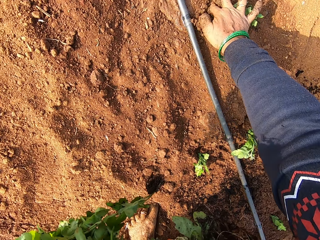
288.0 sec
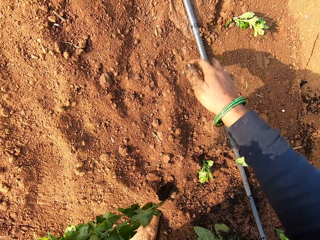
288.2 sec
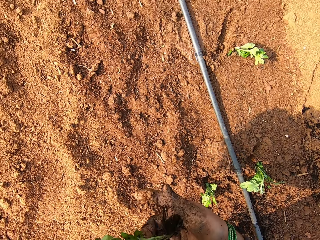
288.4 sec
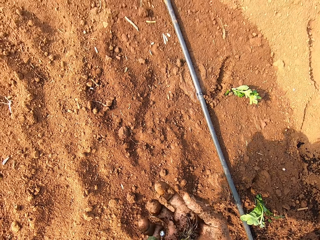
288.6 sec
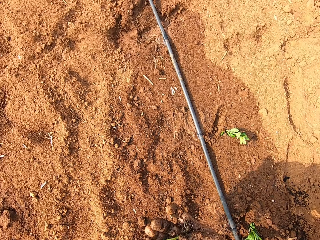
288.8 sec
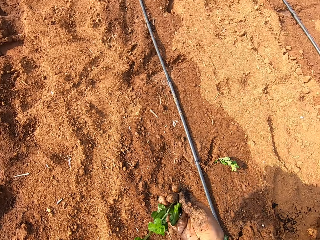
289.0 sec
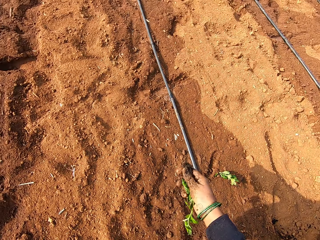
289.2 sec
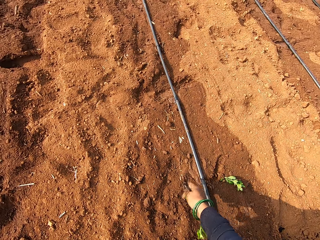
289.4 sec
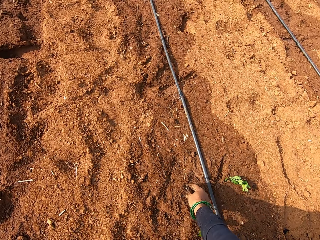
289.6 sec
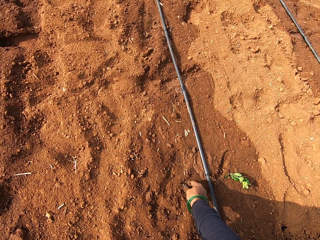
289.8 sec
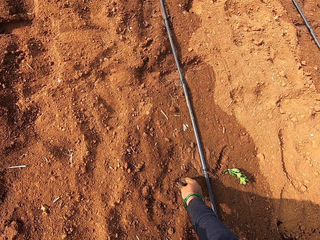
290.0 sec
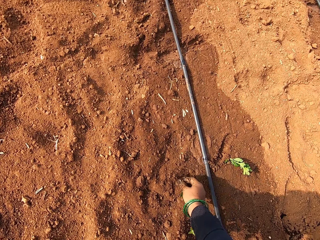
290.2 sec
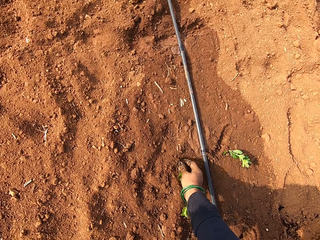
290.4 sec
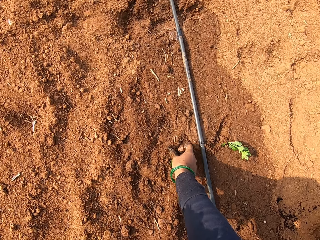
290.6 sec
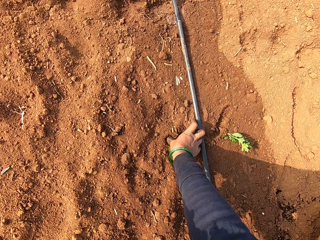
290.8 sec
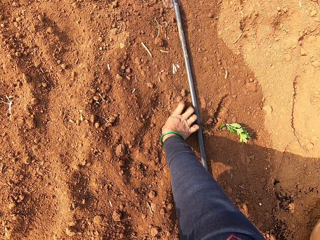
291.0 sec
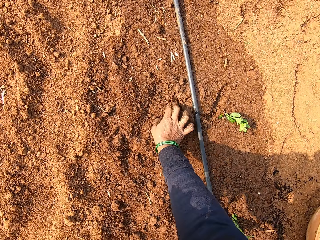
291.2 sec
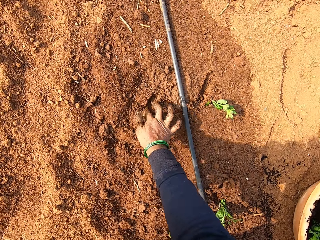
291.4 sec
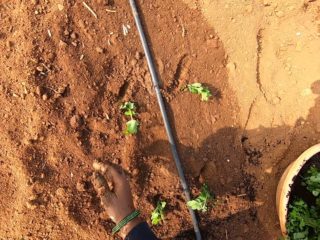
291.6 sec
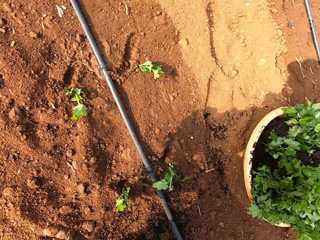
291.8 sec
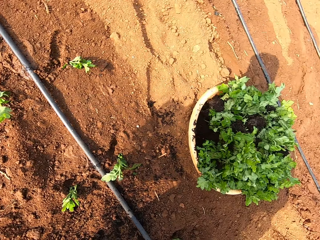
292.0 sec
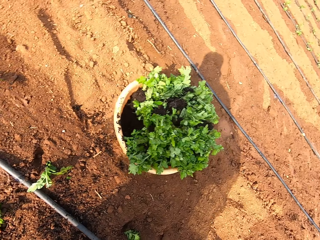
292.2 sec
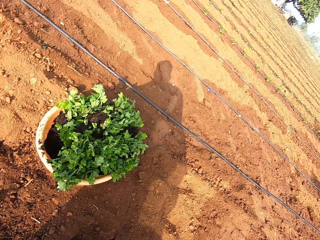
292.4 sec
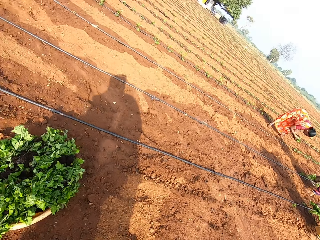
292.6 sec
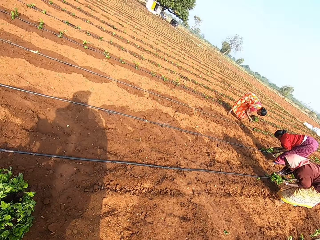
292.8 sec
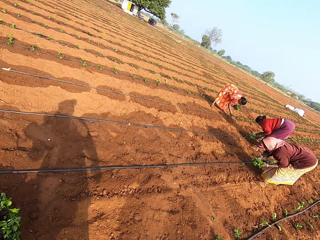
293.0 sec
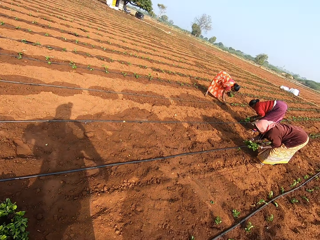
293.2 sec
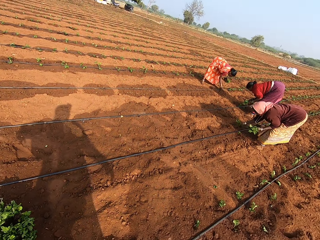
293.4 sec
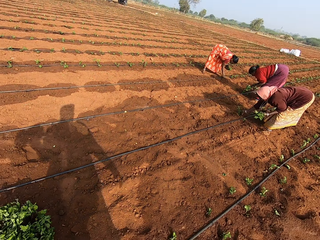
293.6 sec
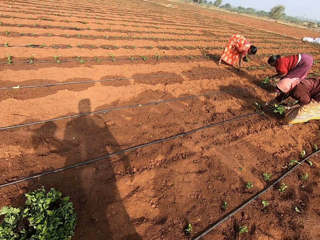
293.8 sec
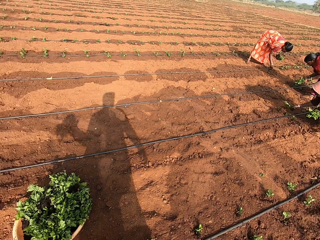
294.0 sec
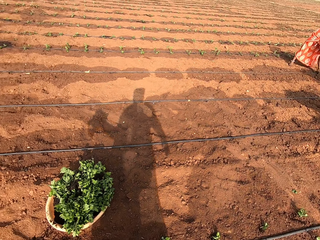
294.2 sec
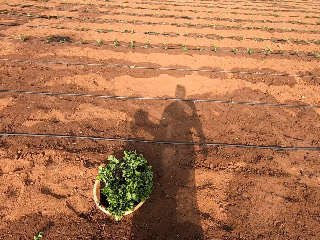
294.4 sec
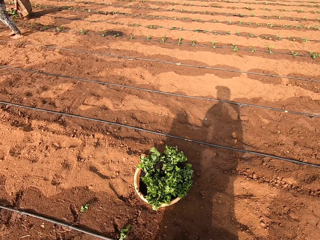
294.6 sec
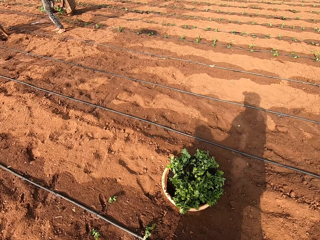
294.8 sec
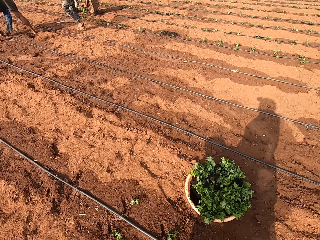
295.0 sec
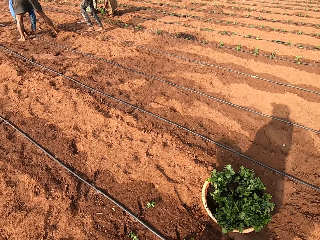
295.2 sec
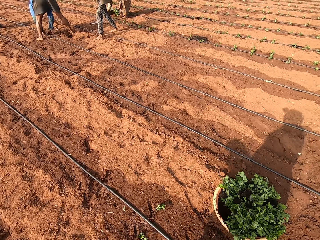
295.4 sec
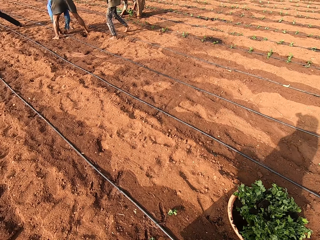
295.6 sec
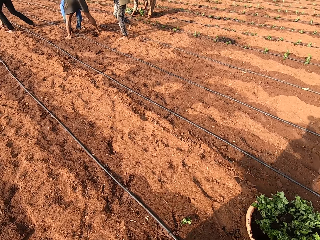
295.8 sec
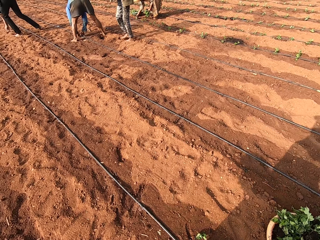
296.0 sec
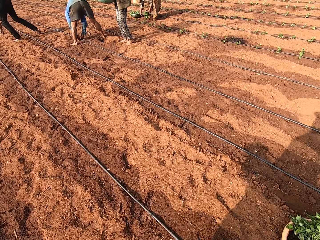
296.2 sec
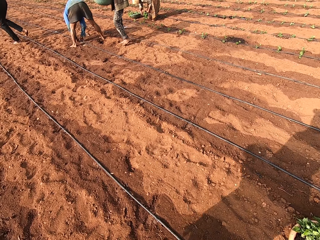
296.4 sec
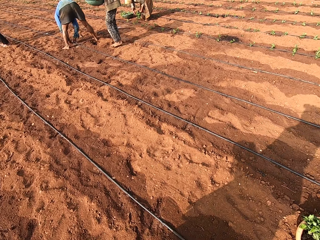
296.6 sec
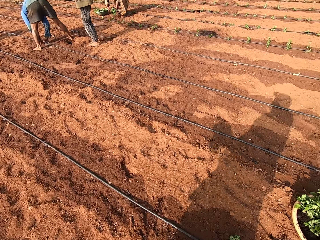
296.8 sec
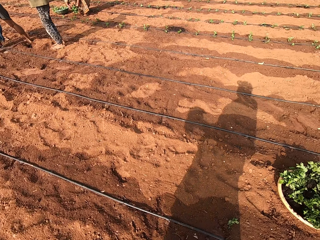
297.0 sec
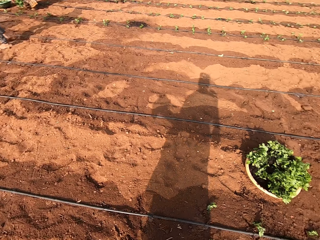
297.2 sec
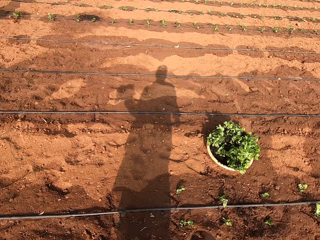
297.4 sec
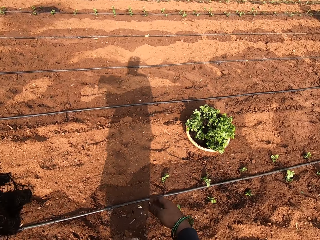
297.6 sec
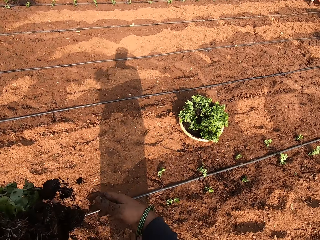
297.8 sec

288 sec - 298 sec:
The camera wearer takes a plant from her left hand with her right hand. She inserts the plant into the ground with her right thumb. A woman inserts a plant from her left hand into the ground with her right thumb. The camera wearer stands up. She looks around the farm. She walks on the field.

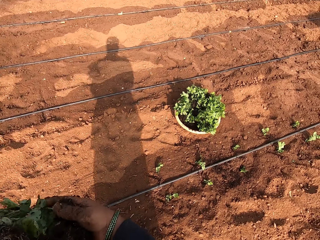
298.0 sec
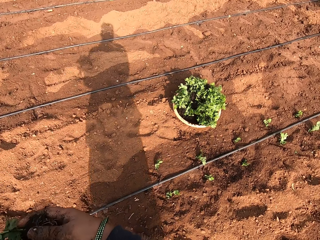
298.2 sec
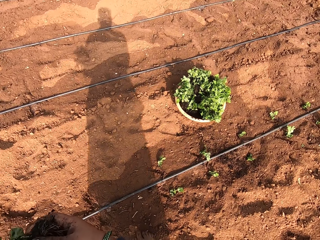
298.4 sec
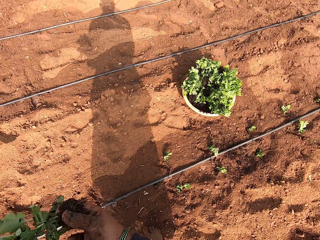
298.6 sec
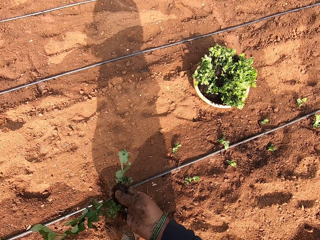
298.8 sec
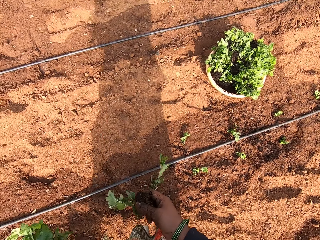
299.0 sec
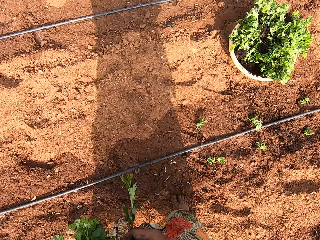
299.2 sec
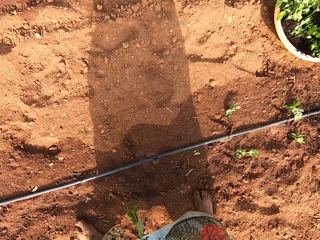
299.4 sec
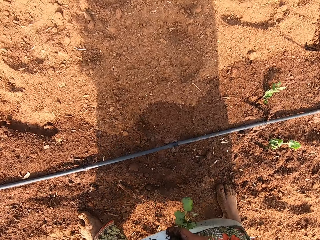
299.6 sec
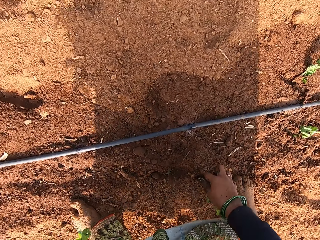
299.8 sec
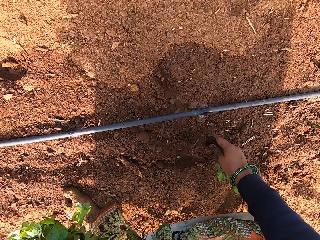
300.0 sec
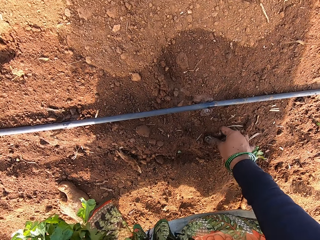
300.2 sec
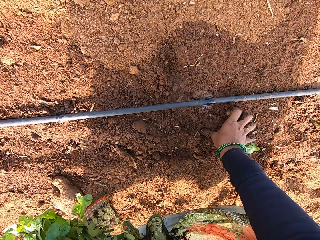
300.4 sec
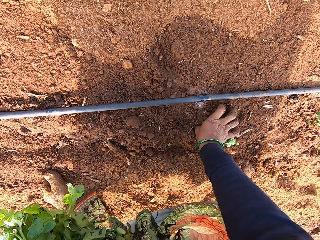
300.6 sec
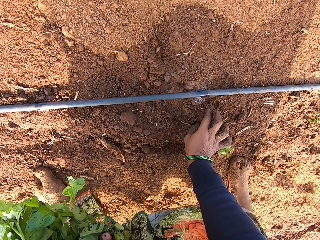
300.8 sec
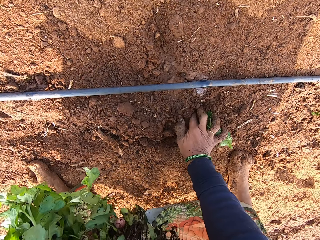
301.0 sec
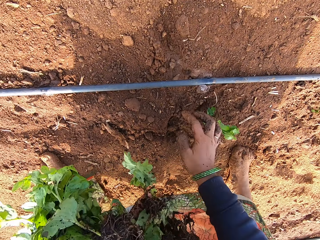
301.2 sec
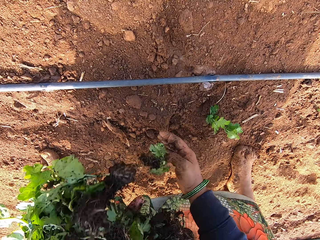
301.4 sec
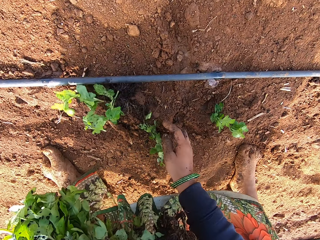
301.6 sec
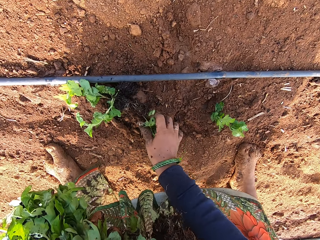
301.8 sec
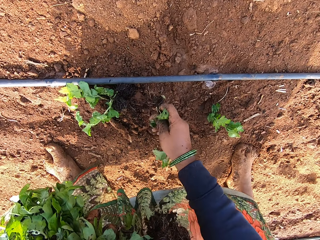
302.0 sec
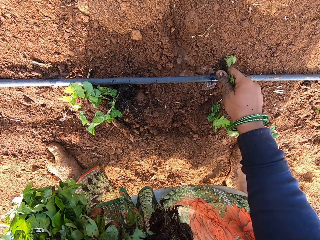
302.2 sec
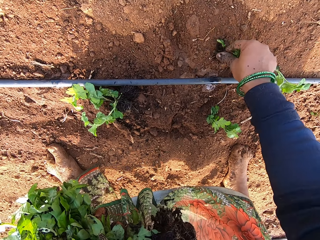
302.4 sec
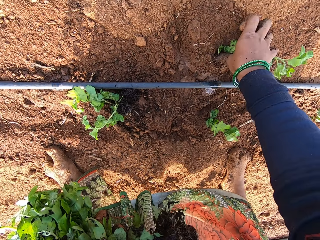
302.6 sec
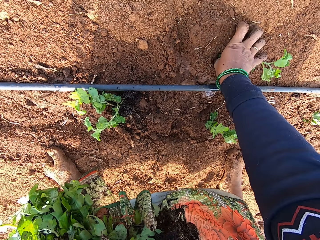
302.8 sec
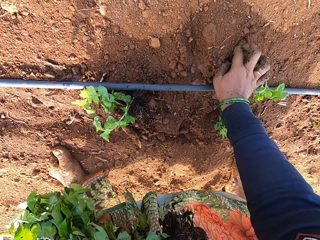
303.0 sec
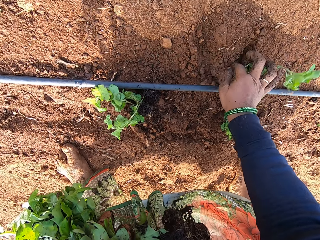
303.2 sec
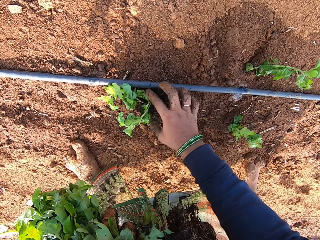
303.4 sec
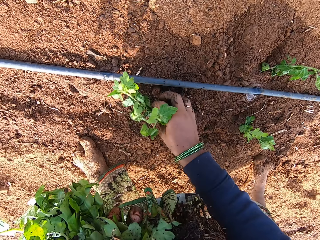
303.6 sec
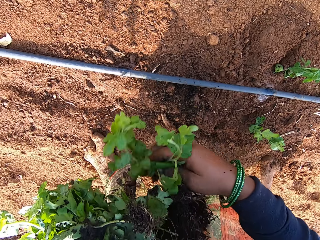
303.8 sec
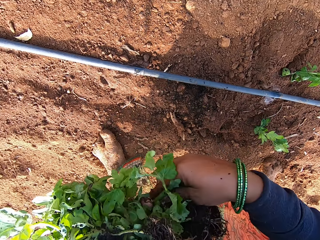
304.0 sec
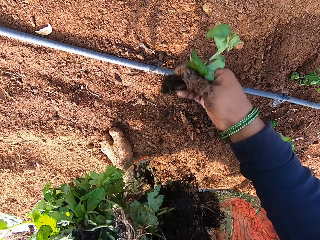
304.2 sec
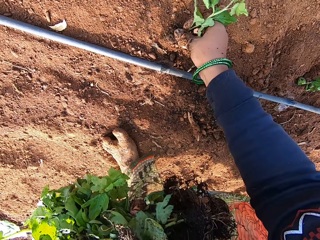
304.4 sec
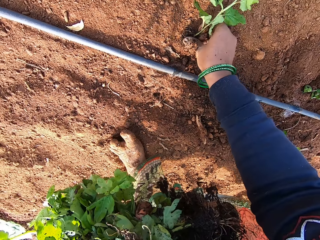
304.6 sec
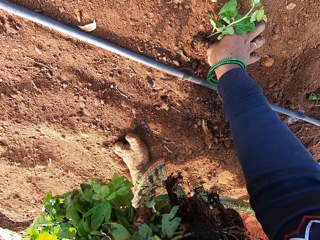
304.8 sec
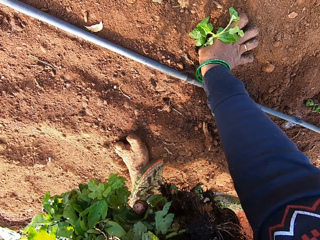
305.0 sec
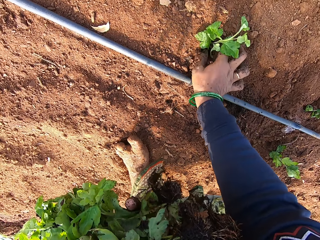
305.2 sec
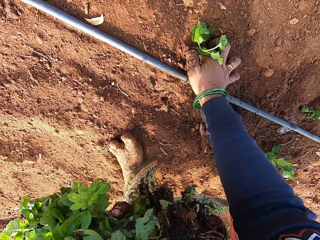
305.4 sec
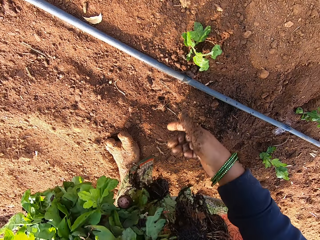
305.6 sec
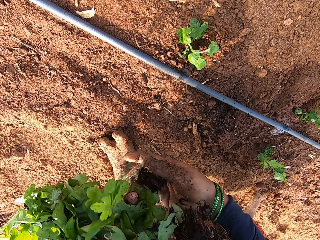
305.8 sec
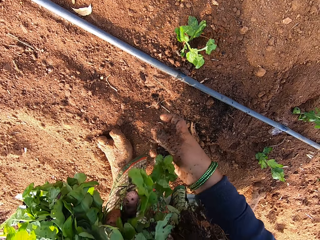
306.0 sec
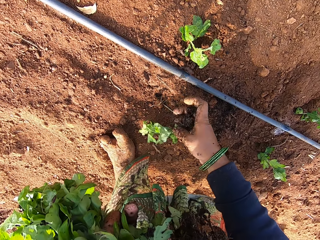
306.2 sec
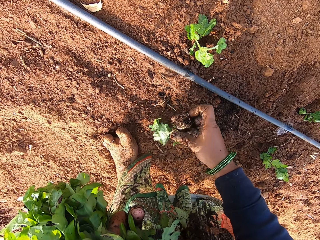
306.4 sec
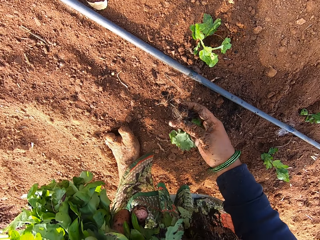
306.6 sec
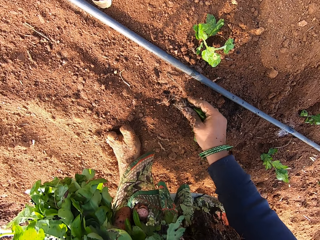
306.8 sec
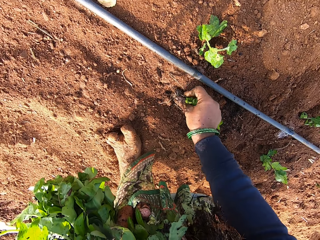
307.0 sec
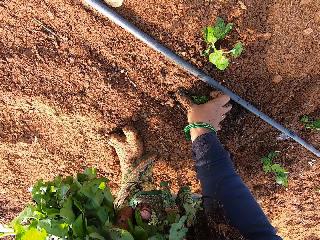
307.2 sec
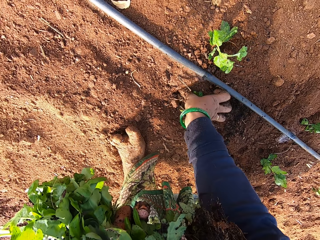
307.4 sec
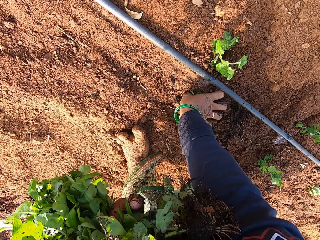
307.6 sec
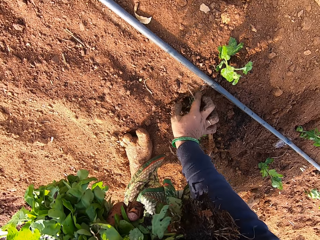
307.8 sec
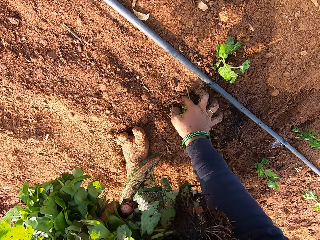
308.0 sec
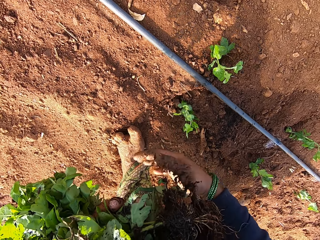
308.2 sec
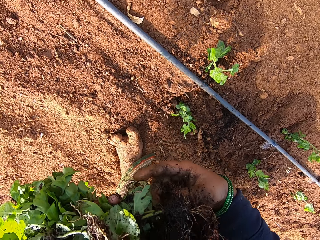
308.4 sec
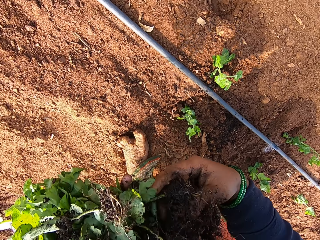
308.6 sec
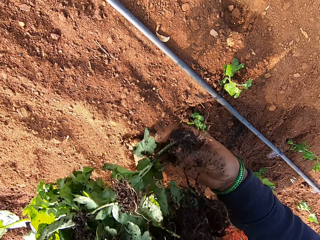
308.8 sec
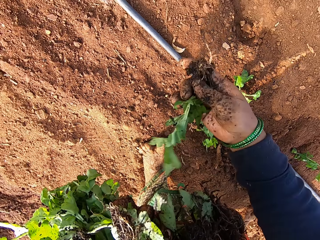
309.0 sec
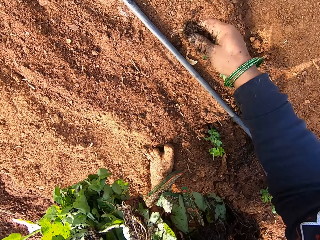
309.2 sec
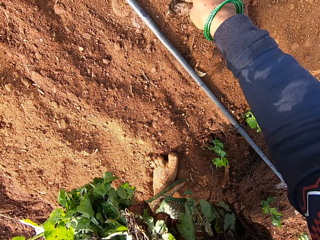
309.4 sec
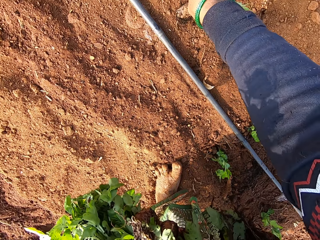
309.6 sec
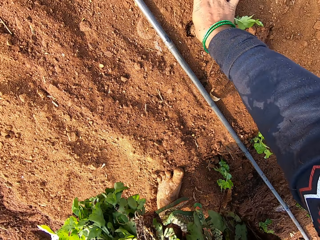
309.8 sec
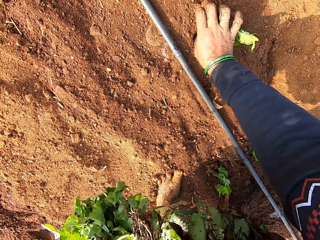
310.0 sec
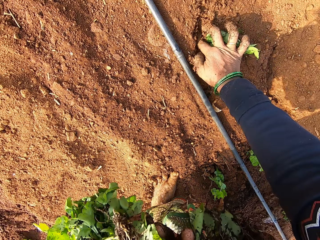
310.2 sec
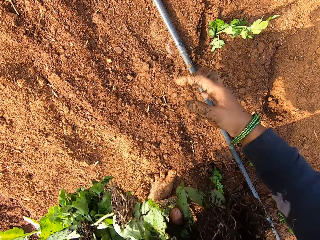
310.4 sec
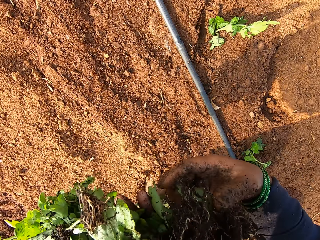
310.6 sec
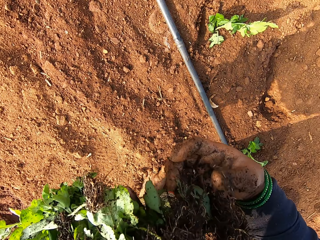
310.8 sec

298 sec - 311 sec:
The camera wearer takes a plant from her left hand with her right hand. She inserts the plant into the ground with her right thumb. She picks a plant from the ground with her right hand. She inserts the plant into the ground with her right thumb. She picks some plants from the ground with her right hand. She transfers some of the plants in her right hand to her left hand. She inserts the plant in her right hand into the ground with her right thumb. She takes a plant from her left hand with her right hand. She inserts the plant in her right hand into the ground with her right thumb. She takes a plant from her left hand with her right hand. She inserts the plant in her right hand into the ground with her right thumb.
